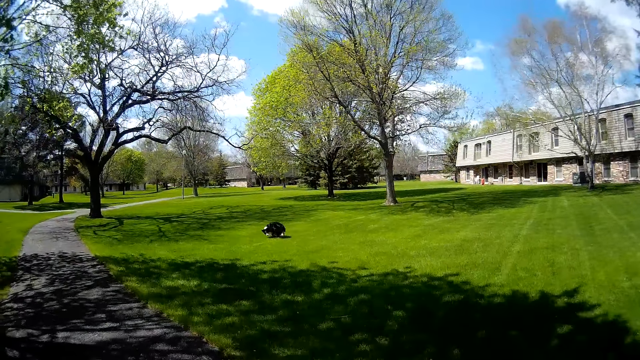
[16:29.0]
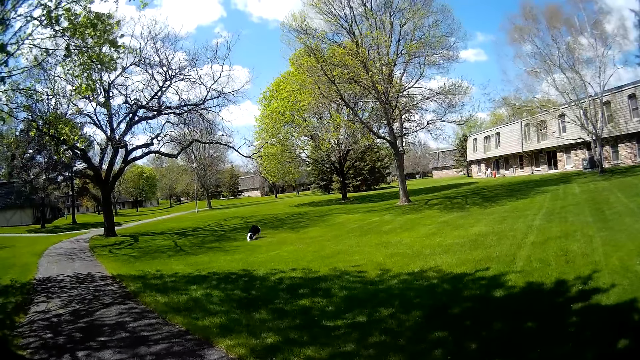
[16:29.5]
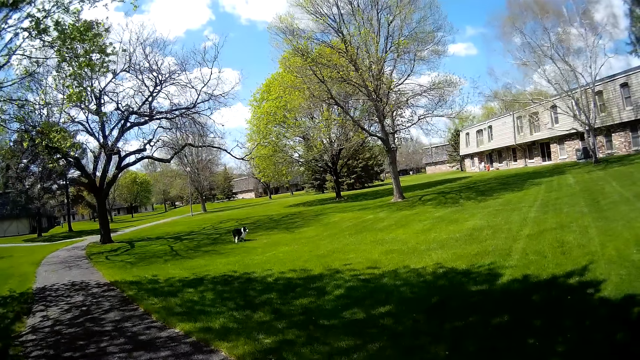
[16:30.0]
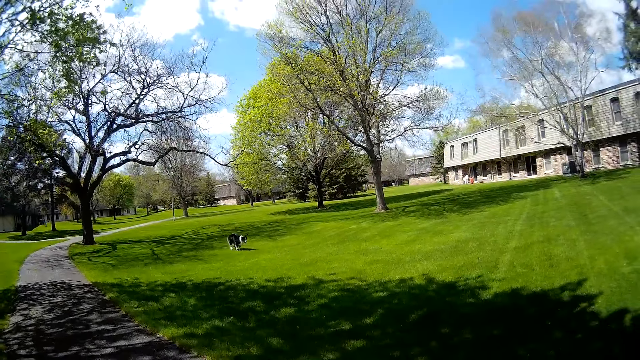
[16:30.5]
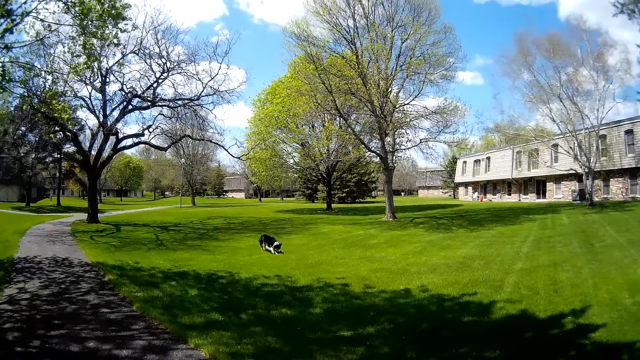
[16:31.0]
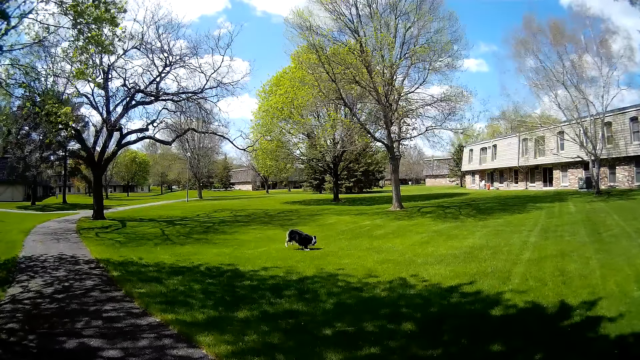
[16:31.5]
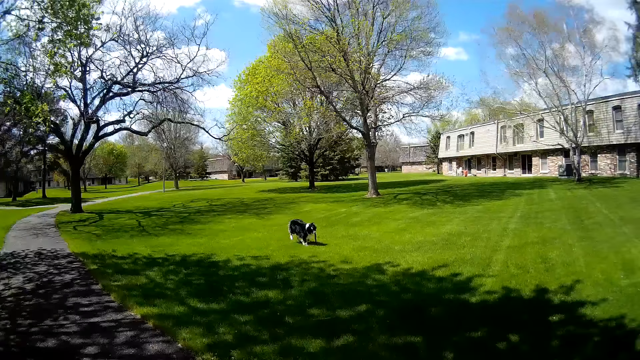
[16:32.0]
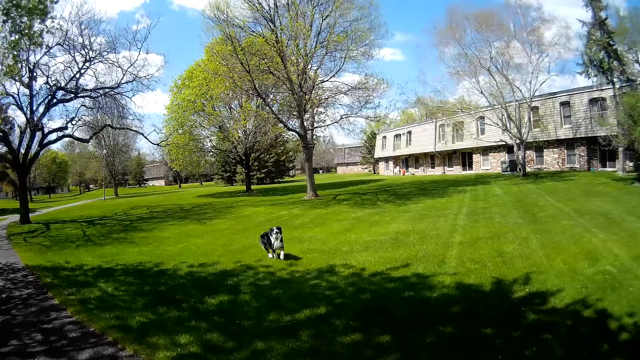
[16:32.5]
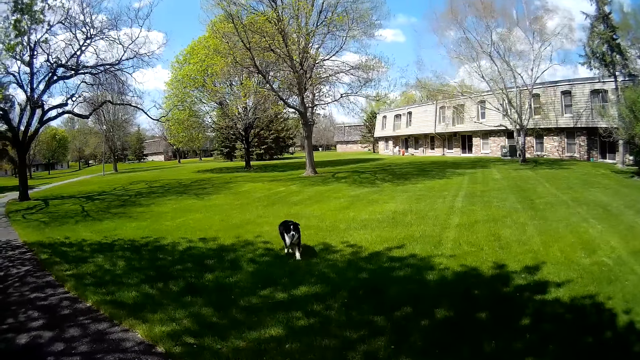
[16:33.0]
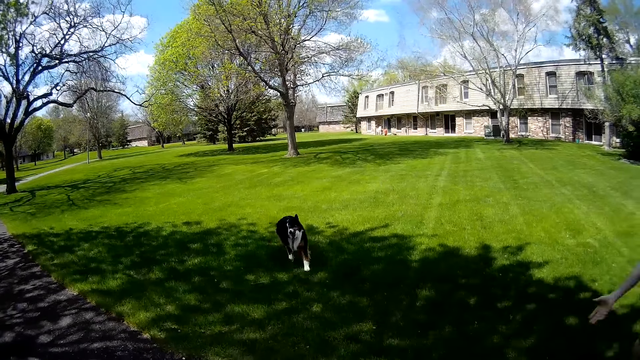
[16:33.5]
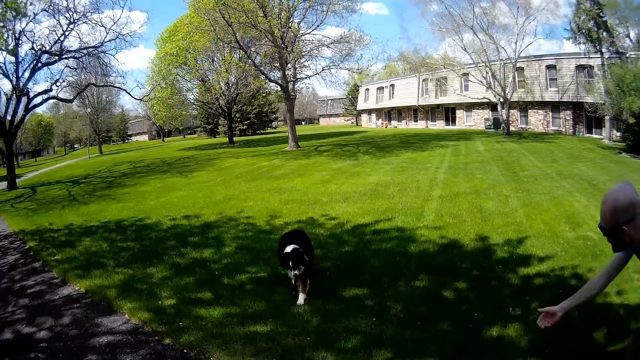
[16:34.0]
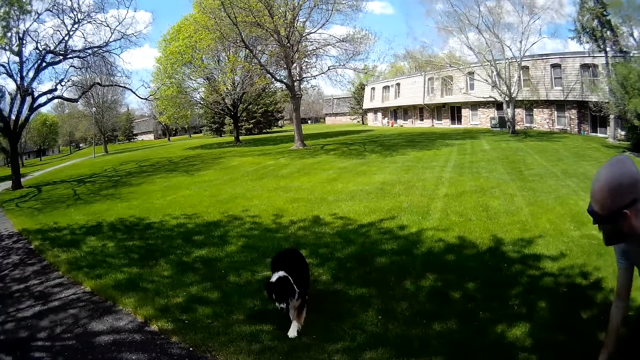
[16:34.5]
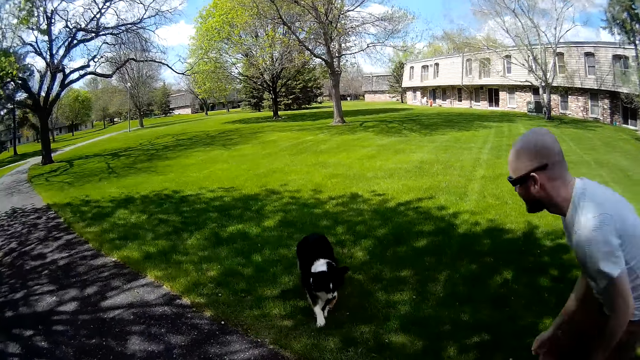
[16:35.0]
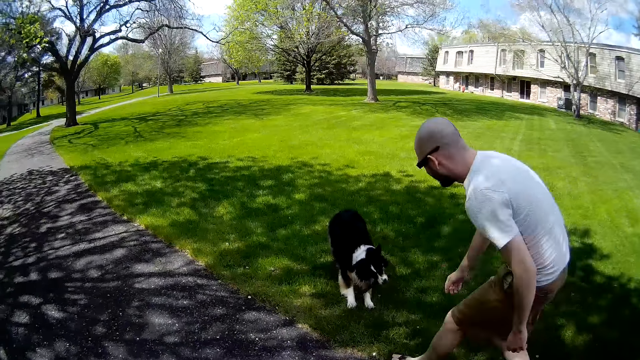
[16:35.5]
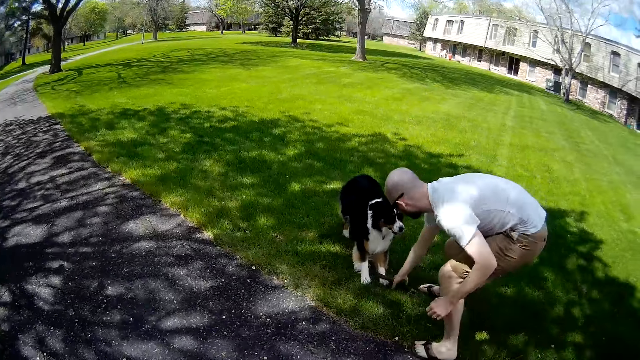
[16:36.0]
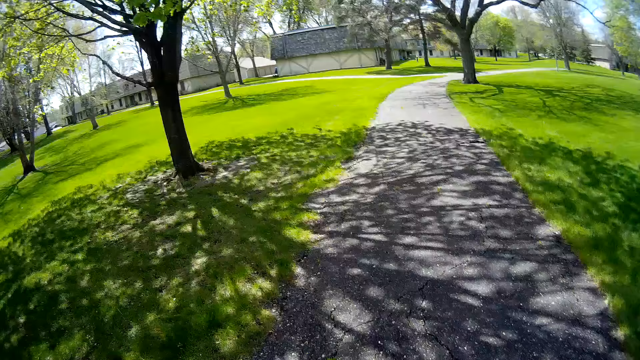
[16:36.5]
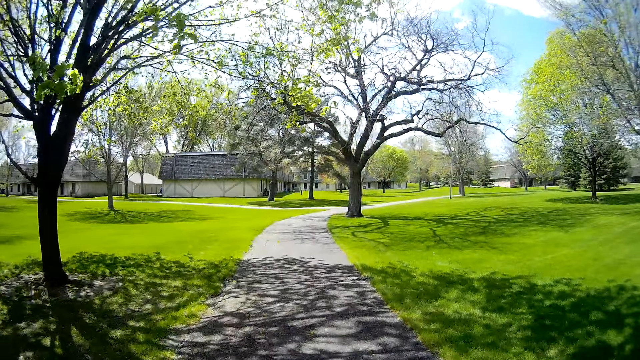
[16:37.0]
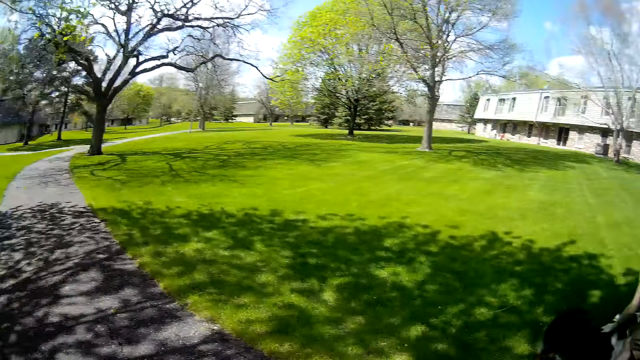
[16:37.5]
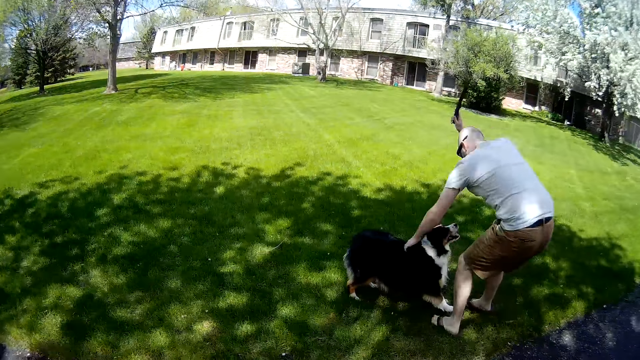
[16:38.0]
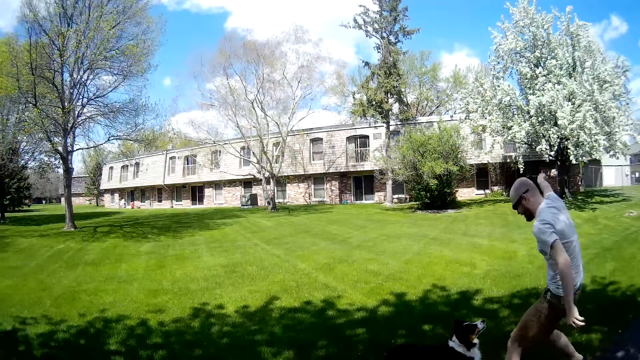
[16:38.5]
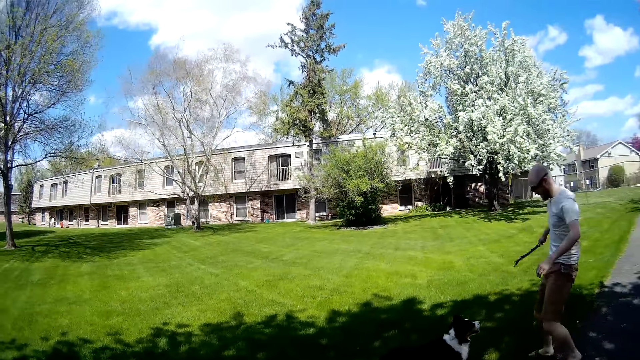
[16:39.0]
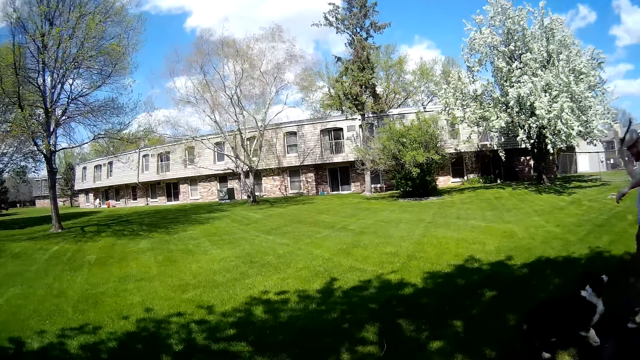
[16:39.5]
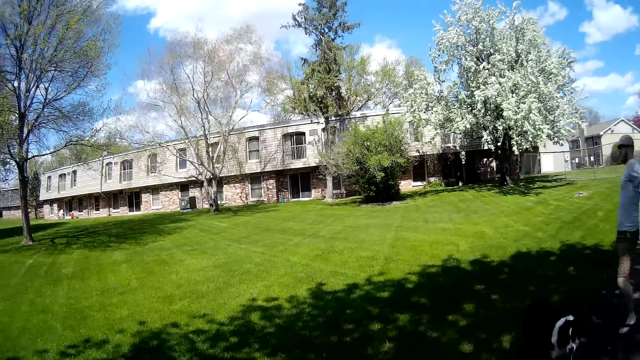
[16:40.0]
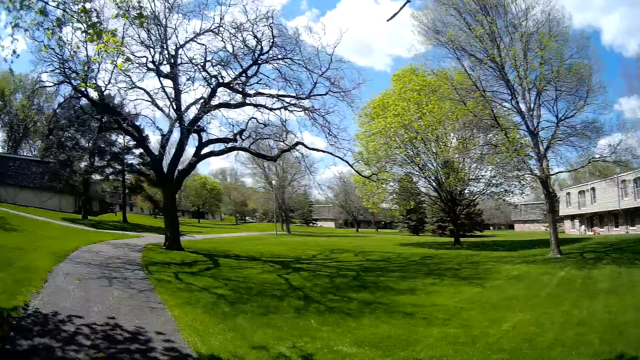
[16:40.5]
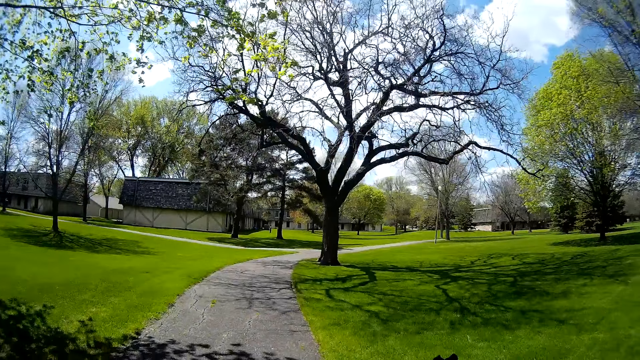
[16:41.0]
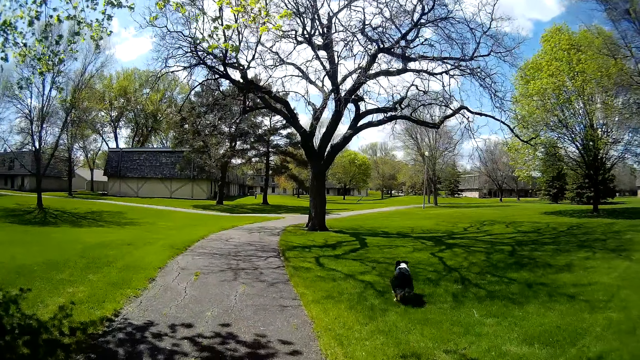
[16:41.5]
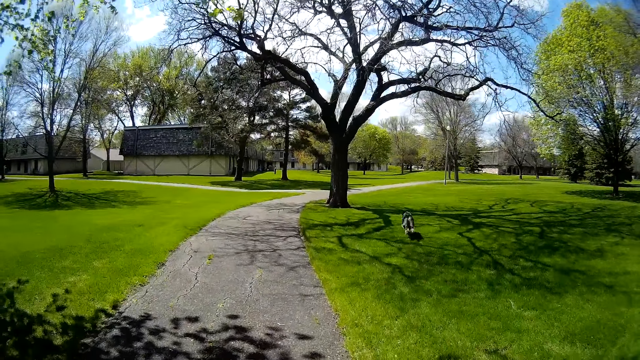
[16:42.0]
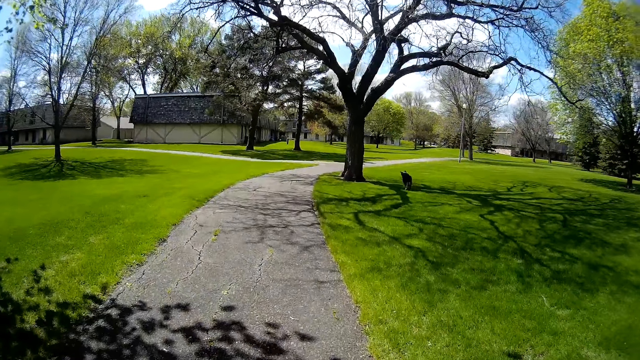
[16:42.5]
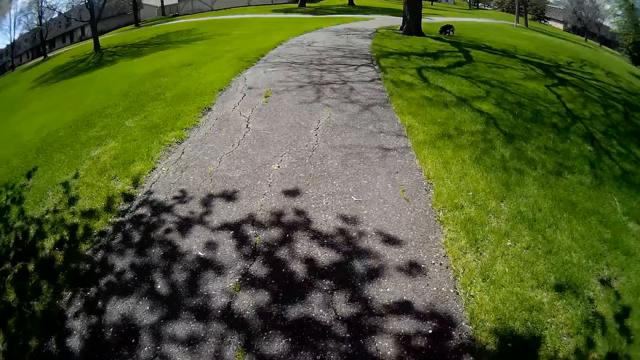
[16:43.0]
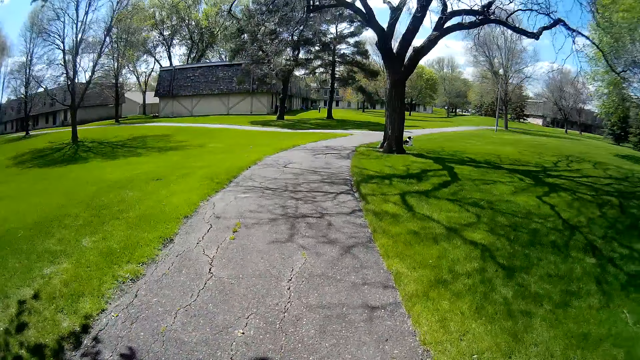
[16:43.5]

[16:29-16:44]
The dog picks up the stick from the lawn with its mouth. The dog runs with the stick in its mouth. The man removes the stick between the dog's legs with his right hand. The man pats the dog's back with his left hand. The camera wearer walks around. The man throws the stick on the lawn with his right hand. The dog runs towards the stick on the lawn.

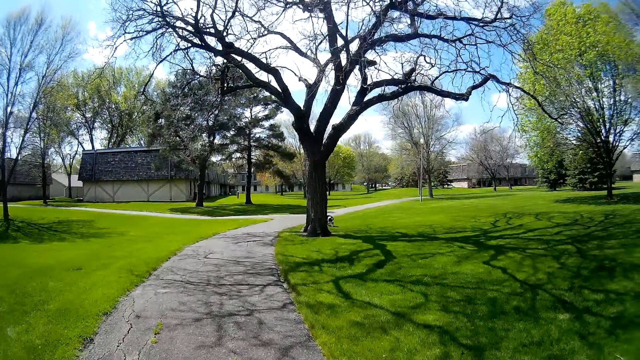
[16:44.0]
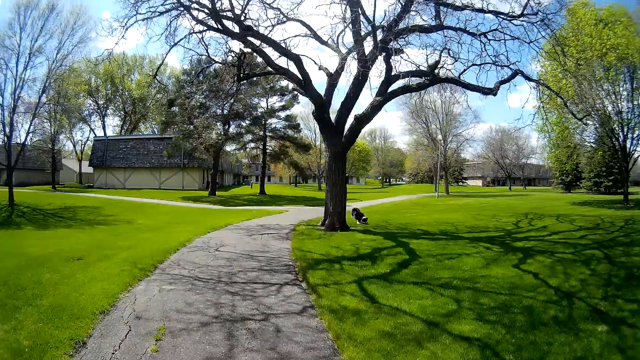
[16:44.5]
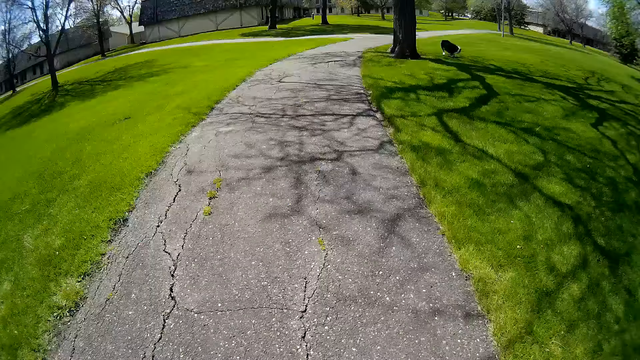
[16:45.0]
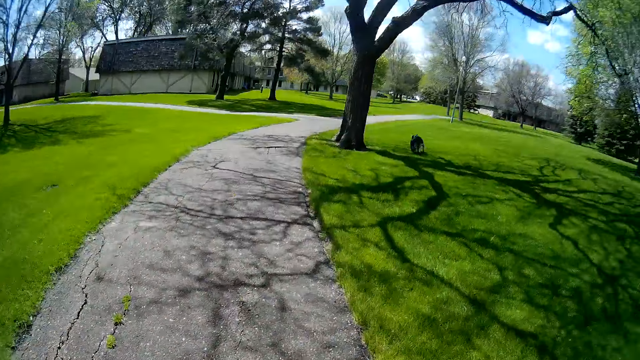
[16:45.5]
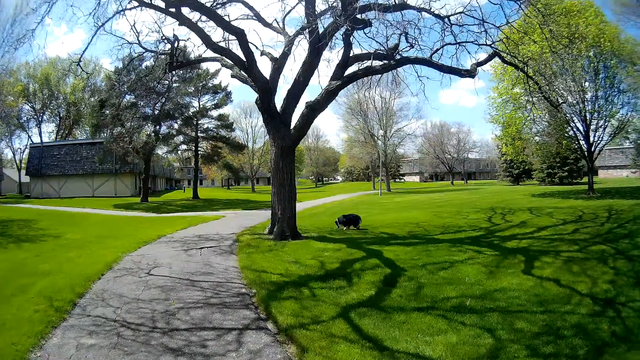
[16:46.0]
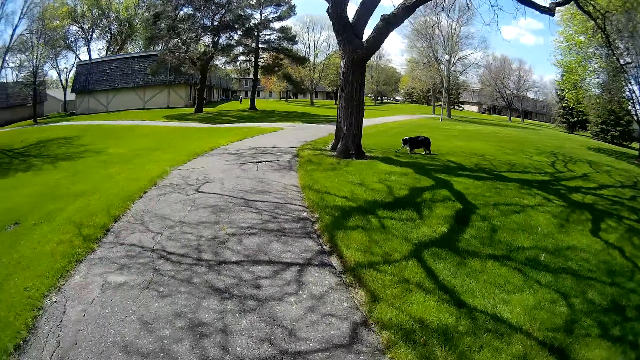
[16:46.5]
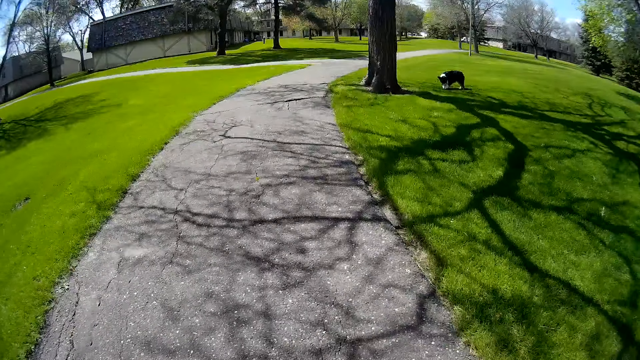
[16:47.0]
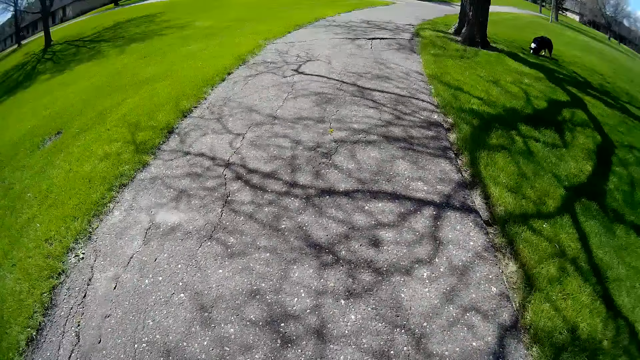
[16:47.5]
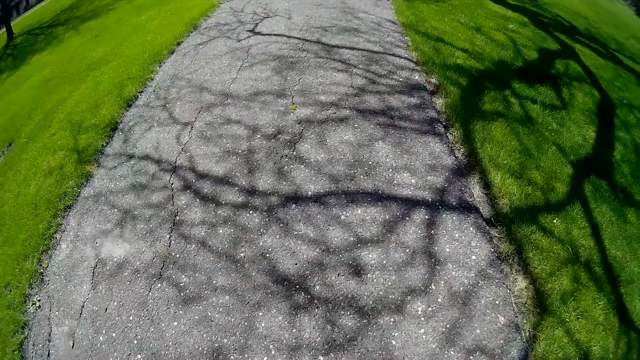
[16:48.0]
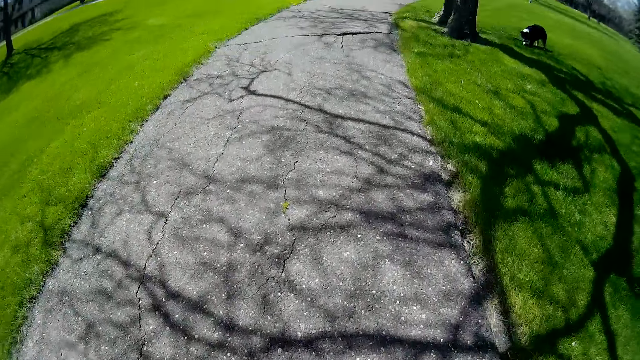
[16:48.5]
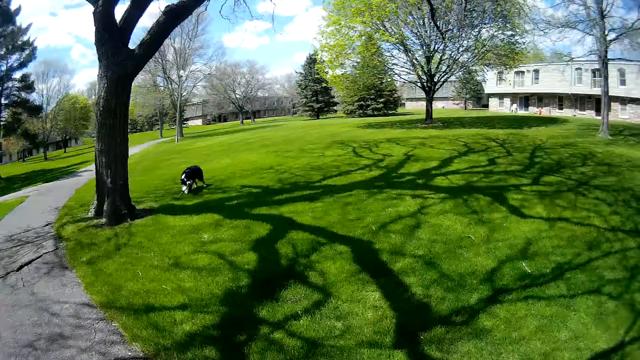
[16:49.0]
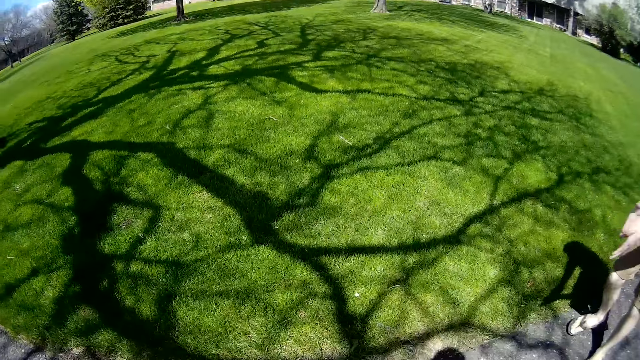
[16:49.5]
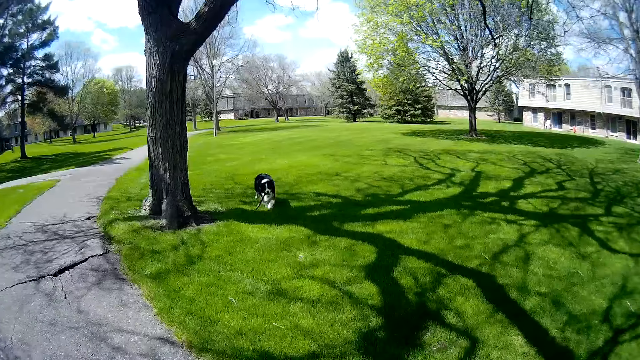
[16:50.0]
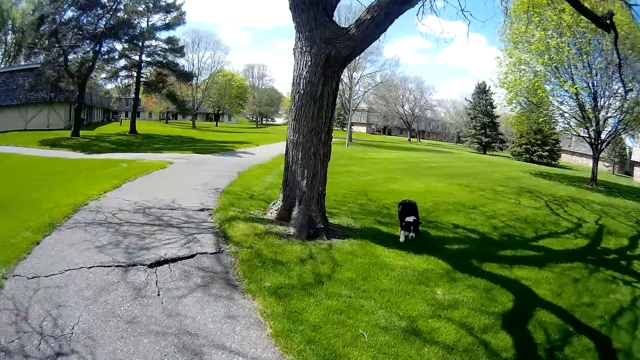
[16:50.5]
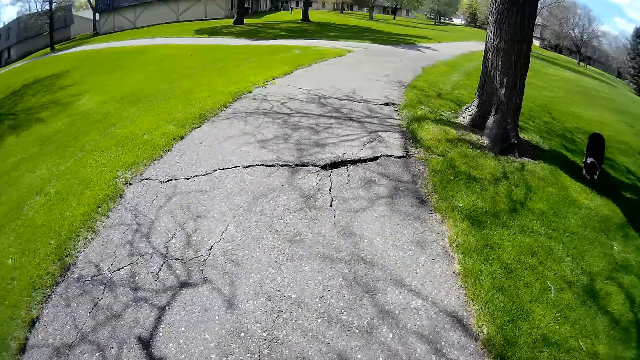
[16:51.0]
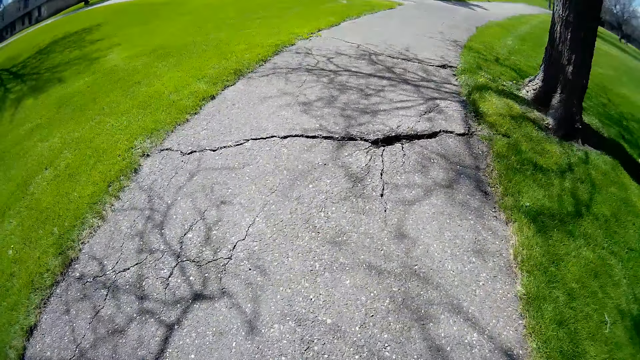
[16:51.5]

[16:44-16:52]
The dog runs with the stick in its mouth.
